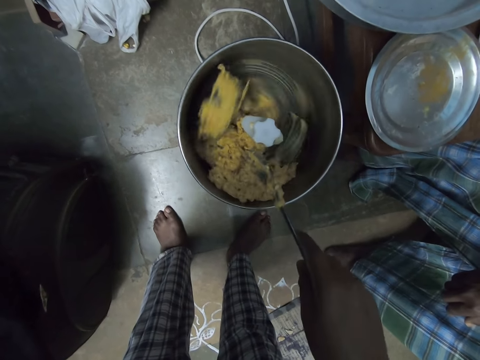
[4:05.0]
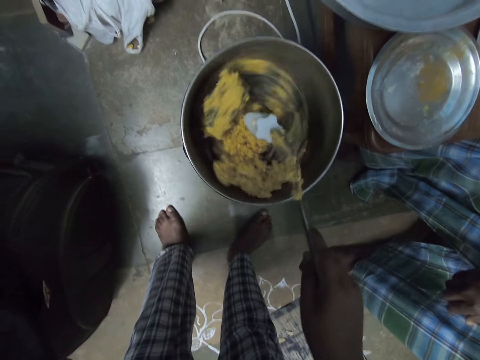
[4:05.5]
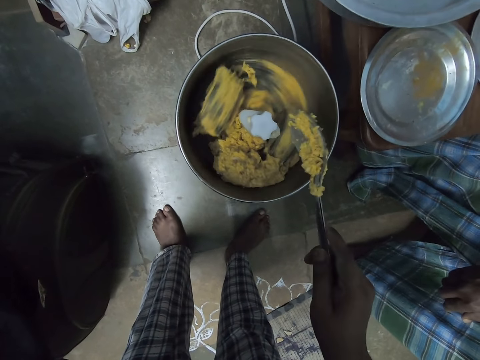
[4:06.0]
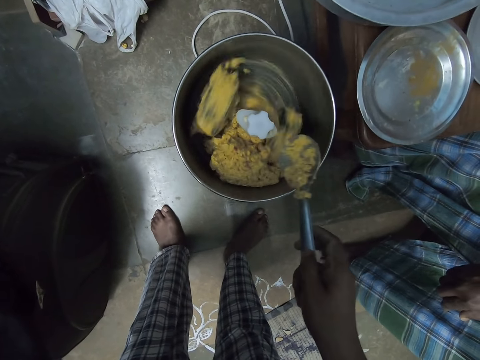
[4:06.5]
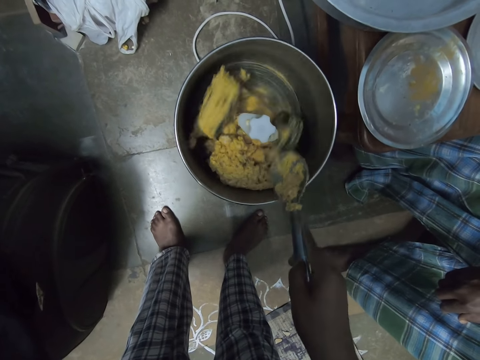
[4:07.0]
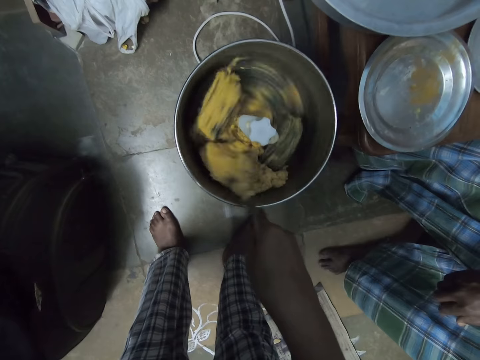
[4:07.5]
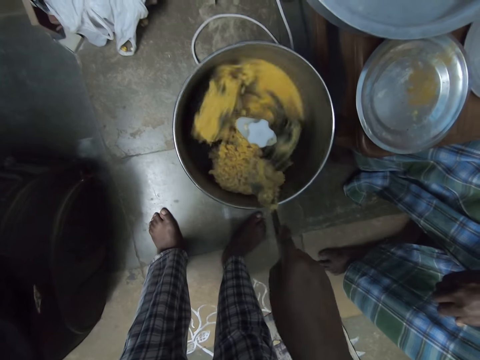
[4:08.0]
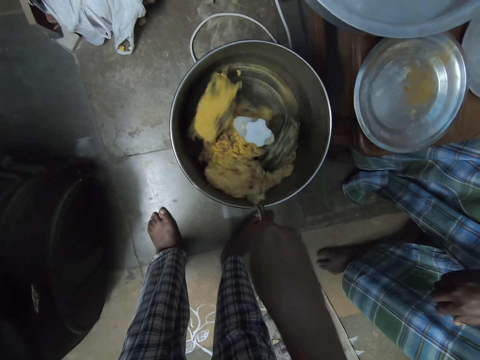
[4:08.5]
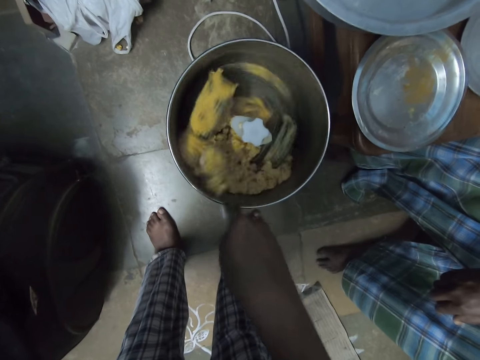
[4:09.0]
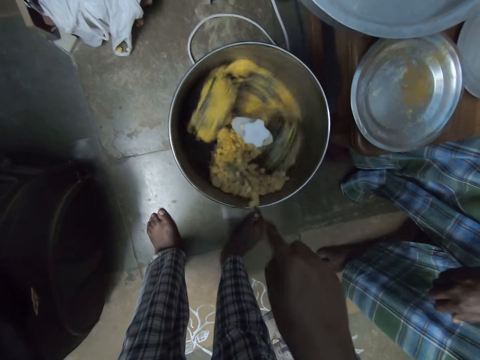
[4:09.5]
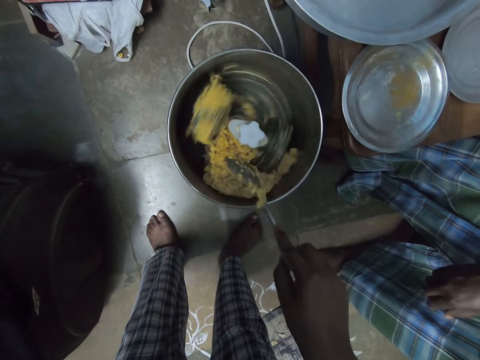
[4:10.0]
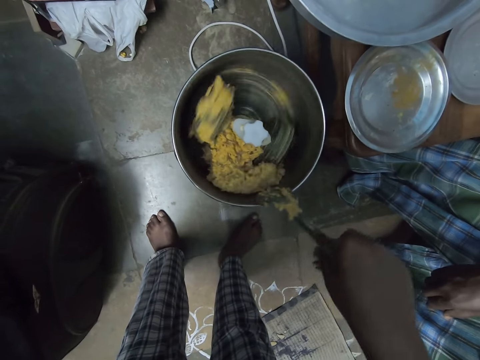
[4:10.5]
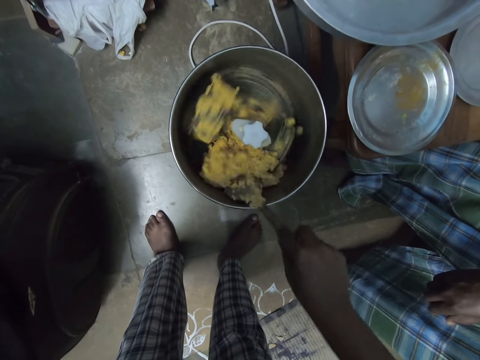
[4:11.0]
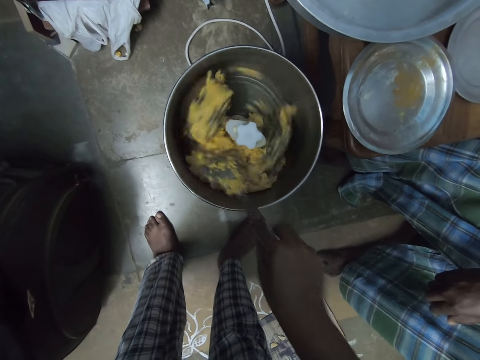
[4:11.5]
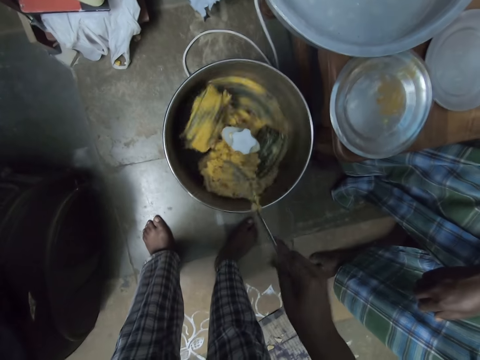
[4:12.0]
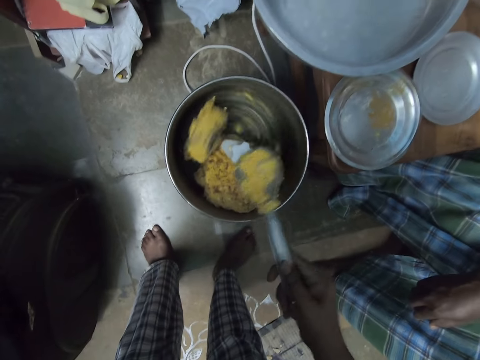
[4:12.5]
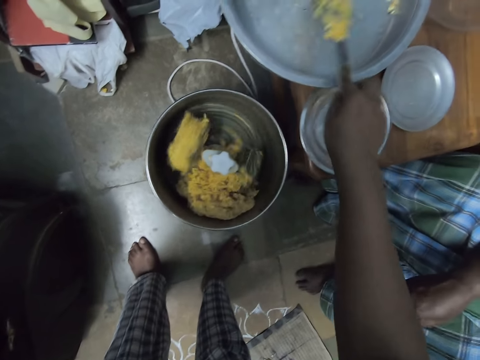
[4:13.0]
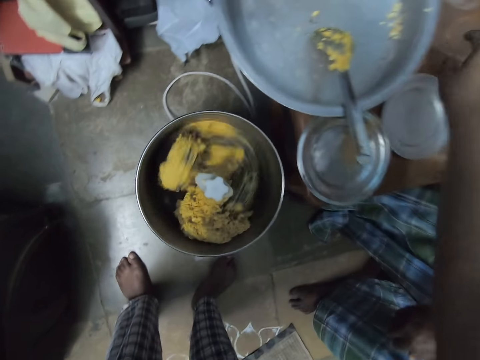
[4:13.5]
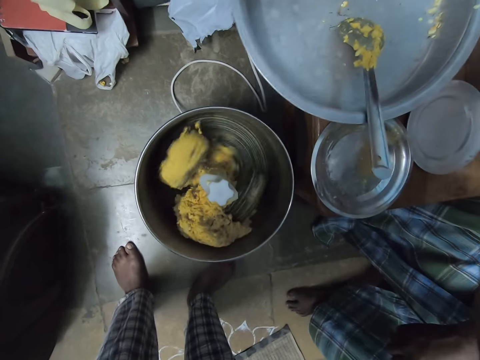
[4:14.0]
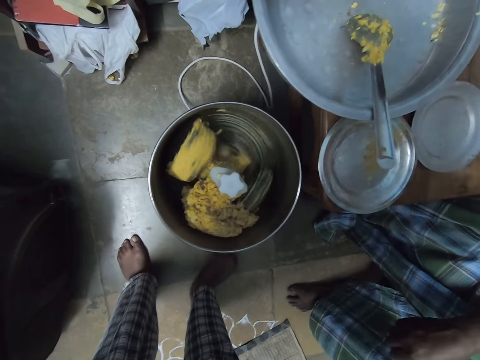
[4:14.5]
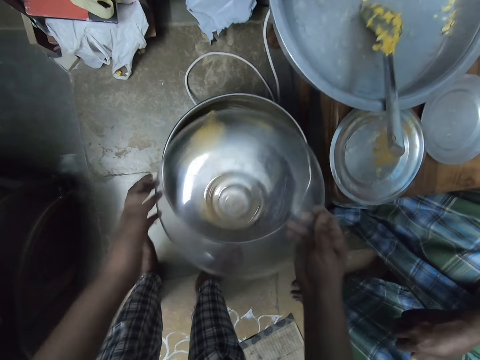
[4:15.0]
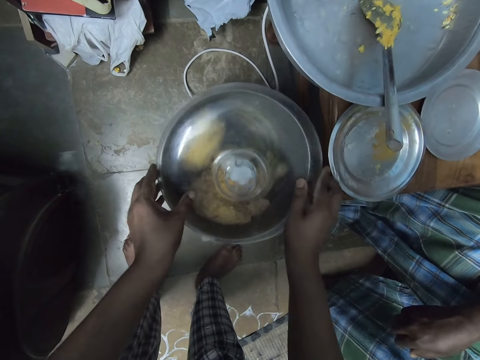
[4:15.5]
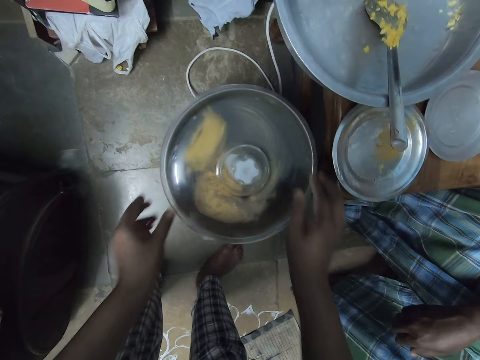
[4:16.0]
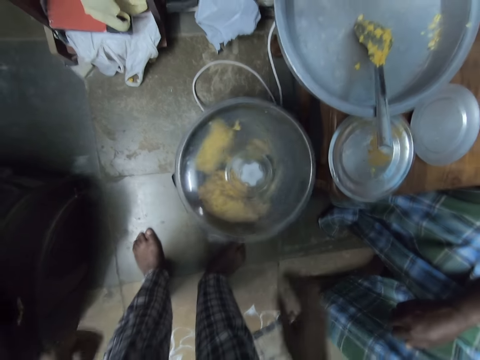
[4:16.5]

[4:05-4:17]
The camera wearer places the spoon in his right hand in the bowl on the table. He picks up a lid from the table with his right hand. He closes the mixer with the lid in both hands.
